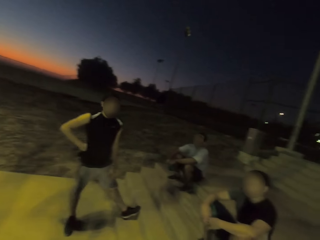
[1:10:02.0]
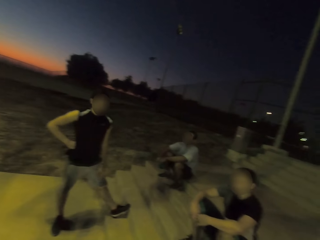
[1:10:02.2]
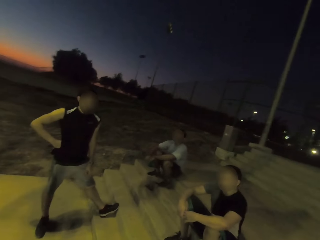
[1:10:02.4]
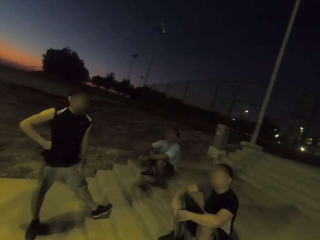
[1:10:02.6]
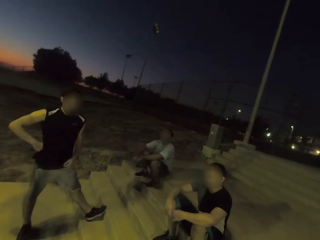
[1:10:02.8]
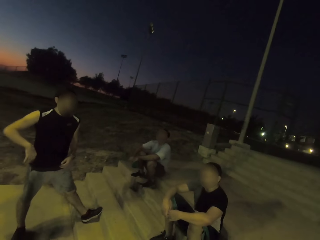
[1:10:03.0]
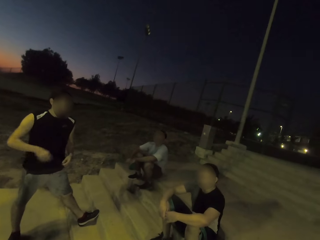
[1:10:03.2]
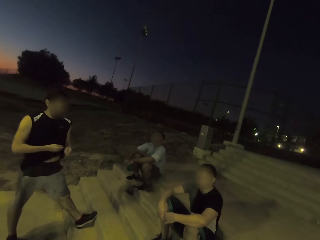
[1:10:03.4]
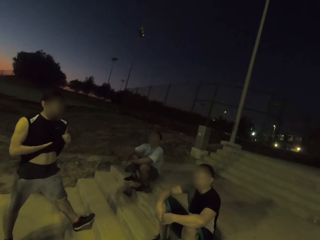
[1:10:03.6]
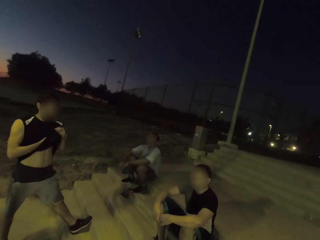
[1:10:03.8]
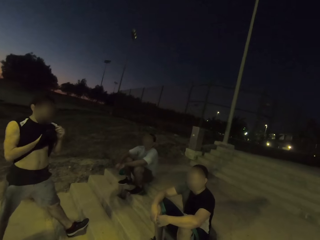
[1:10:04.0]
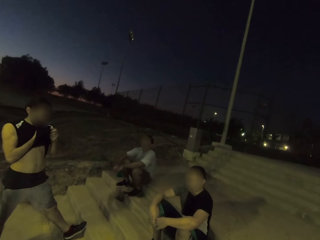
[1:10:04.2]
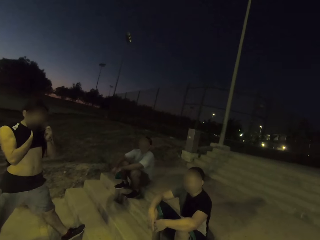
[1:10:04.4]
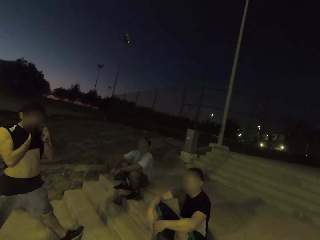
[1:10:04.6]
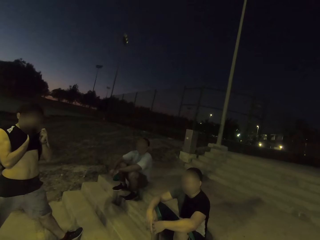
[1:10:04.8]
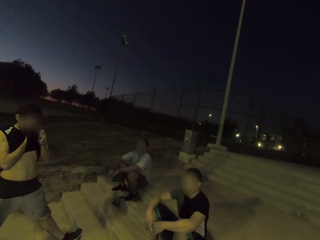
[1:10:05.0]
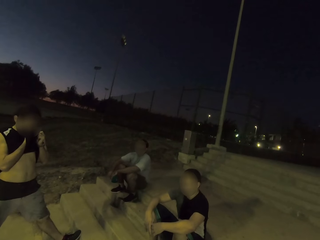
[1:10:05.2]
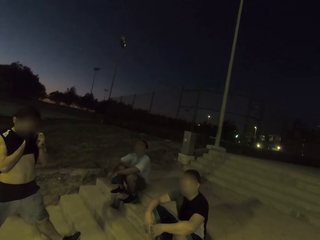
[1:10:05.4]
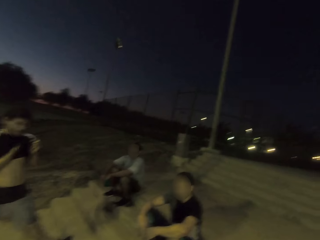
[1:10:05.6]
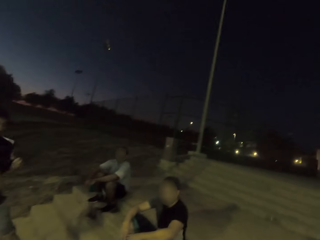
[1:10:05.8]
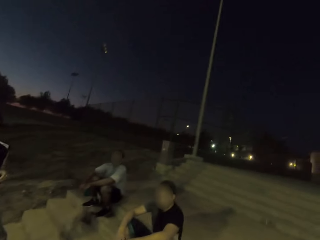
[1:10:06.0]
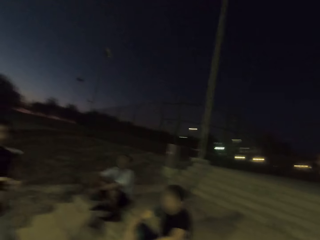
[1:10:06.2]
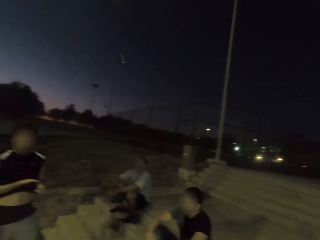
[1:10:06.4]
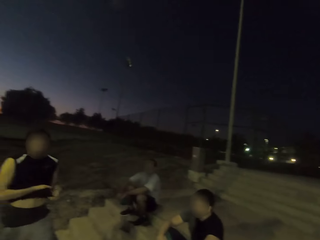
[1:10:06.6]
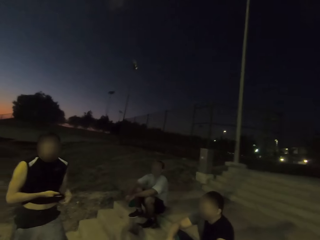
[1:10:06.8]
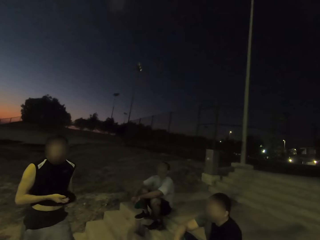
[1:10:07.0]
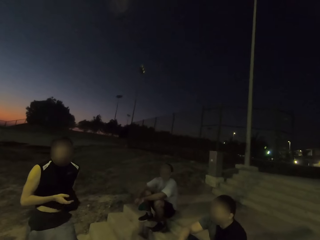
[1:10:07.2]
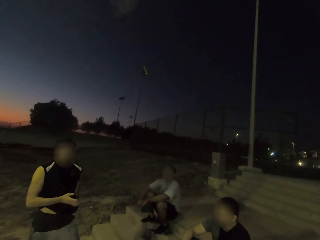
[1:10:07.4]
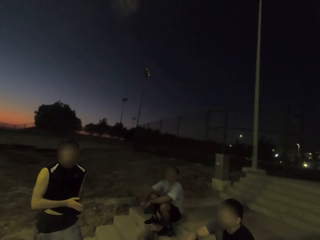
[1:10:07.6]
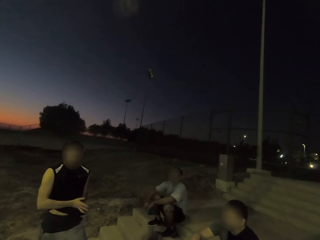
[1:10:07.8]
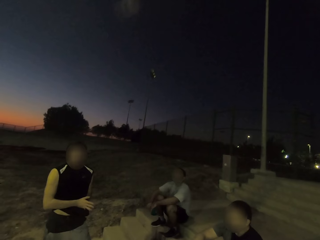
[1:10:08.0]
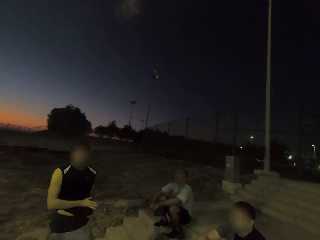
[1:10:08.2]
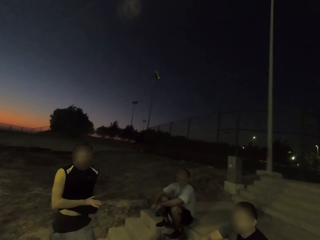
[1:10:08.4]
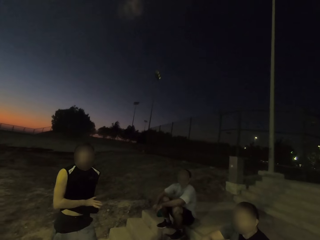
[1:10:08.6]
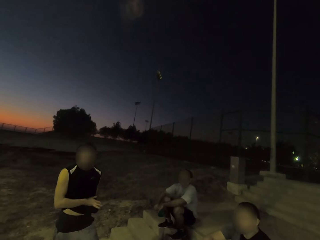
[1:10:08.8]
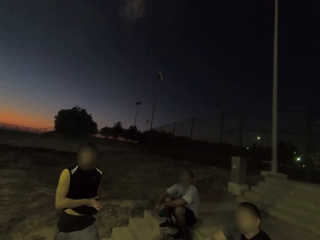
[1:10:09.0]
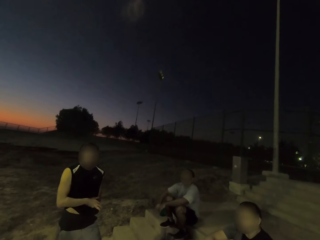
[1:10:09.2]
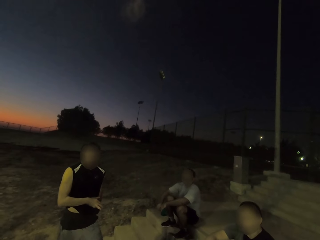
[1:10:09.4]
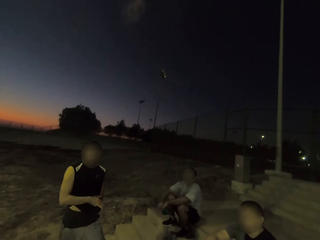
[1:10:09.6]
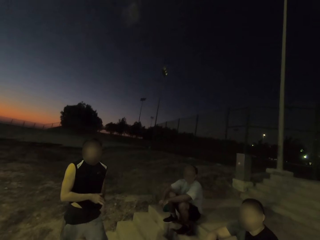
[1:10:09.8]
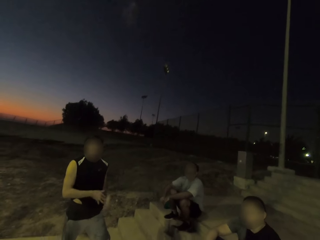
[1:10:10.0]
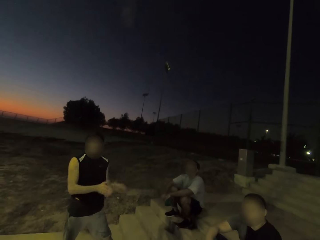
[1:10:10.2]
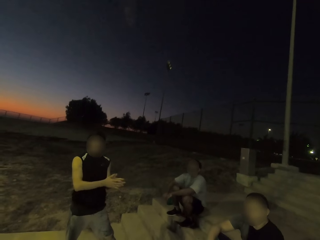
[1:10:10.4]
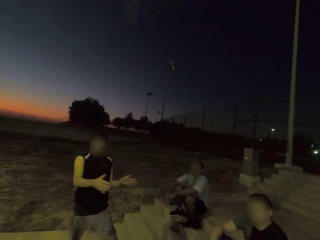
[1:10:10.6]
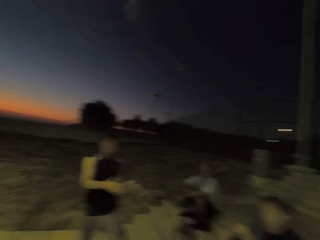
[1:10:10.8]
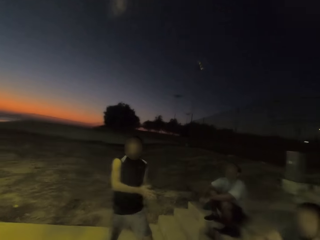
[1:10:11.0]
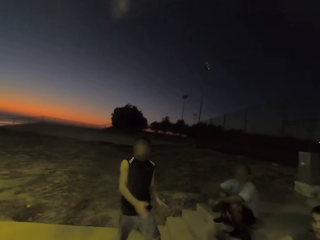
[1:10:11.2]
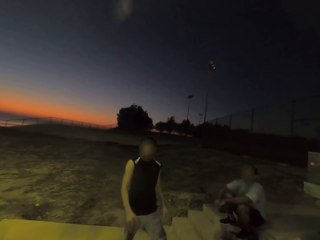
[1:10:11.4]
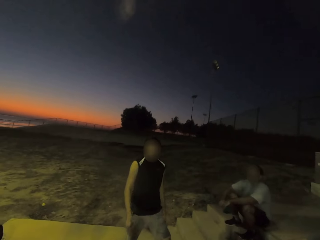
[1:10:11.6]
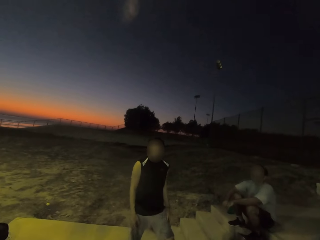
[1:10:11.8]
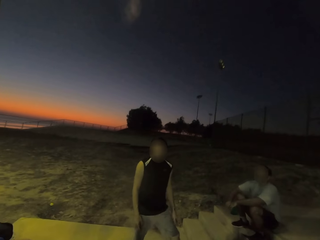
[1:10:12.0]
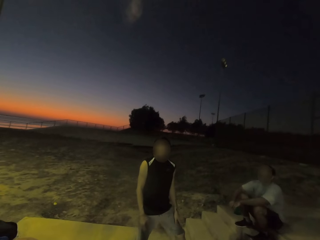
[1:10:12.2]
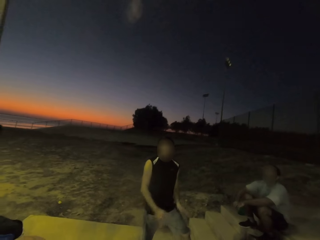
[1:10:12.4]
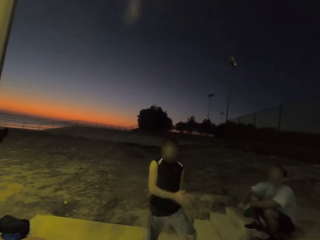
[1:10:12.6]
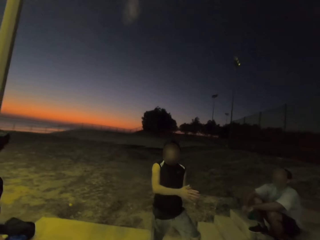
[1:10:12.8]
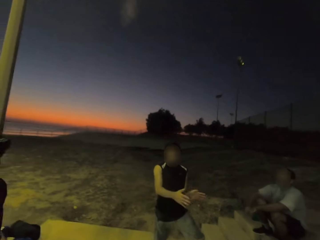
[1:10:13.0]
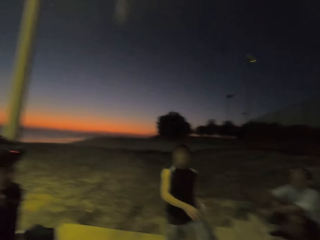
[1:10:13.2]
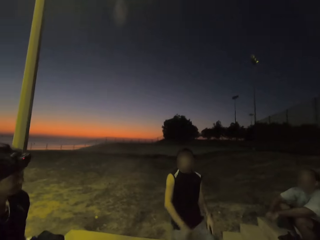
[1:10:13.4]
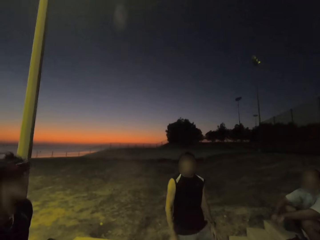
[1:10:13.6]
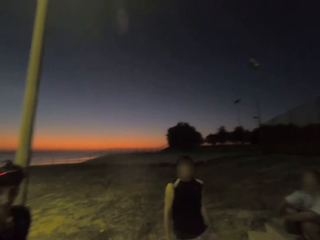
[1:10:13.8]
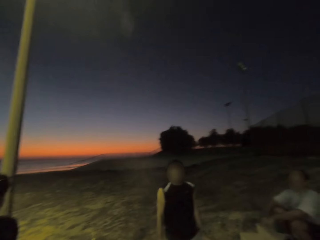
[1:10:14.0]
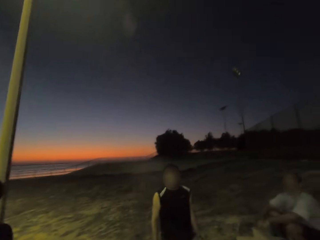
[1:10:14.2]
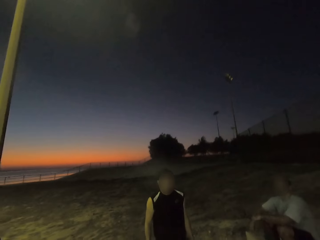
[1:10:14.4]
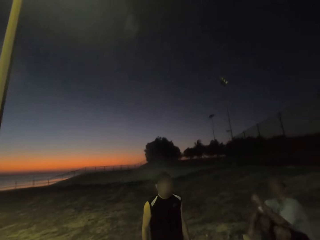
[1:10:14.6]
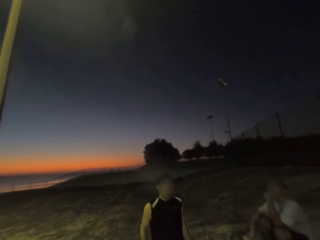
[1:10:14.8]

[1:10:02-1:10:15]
A man wipes his face using his top. The man claps hands. The man explains something.

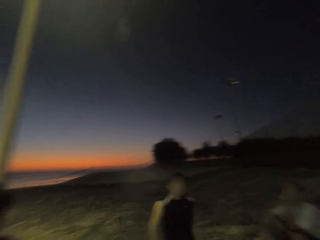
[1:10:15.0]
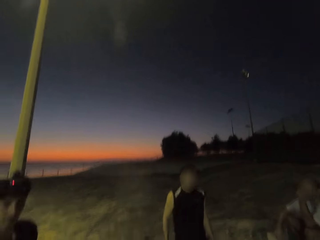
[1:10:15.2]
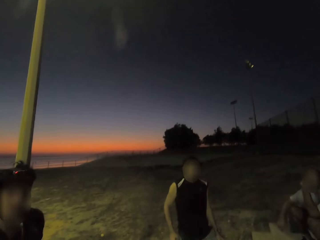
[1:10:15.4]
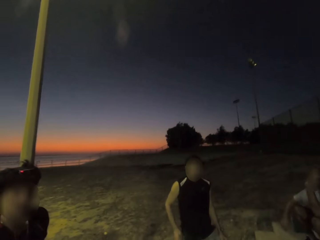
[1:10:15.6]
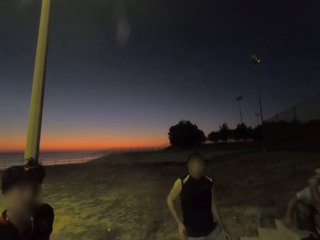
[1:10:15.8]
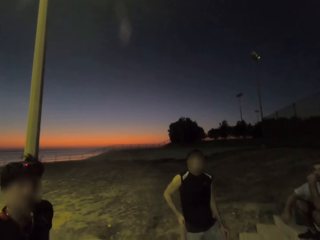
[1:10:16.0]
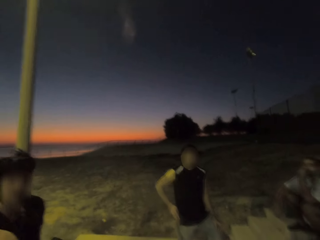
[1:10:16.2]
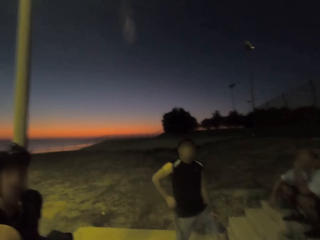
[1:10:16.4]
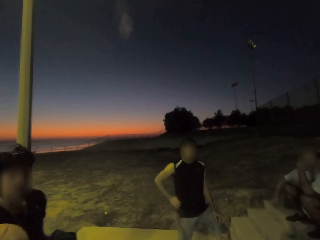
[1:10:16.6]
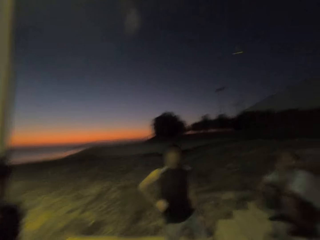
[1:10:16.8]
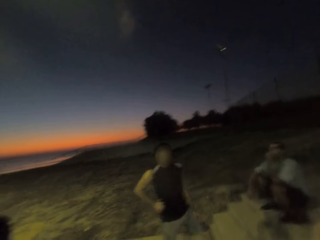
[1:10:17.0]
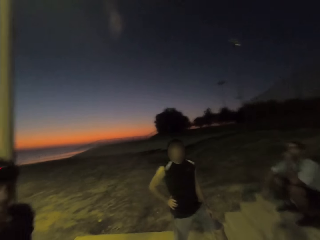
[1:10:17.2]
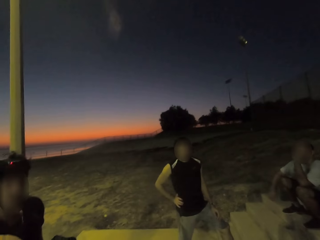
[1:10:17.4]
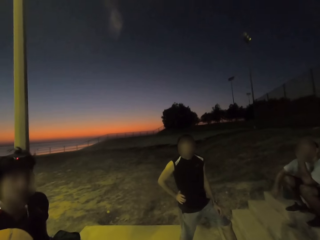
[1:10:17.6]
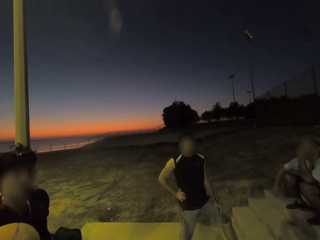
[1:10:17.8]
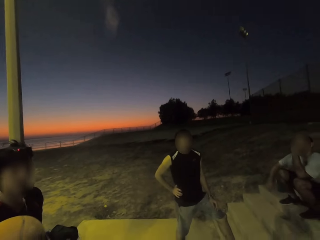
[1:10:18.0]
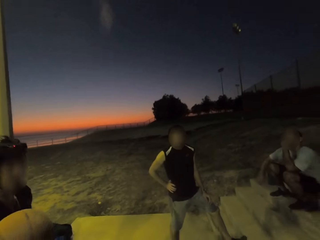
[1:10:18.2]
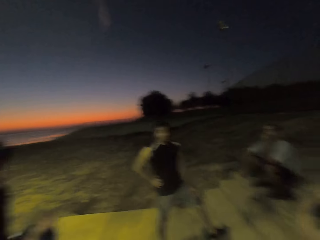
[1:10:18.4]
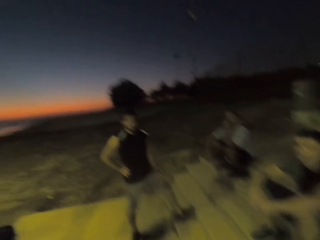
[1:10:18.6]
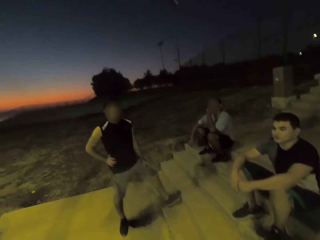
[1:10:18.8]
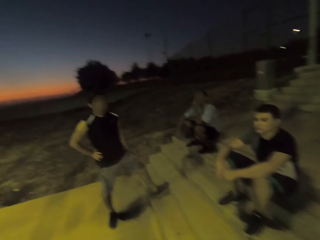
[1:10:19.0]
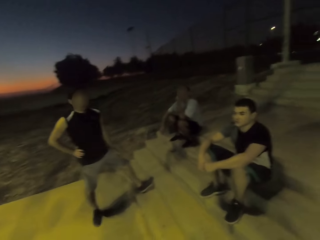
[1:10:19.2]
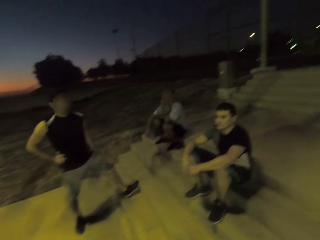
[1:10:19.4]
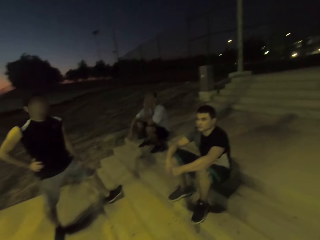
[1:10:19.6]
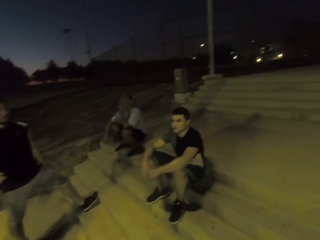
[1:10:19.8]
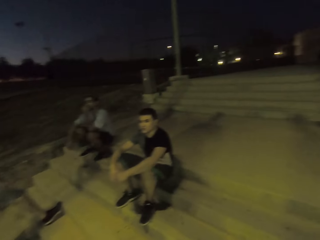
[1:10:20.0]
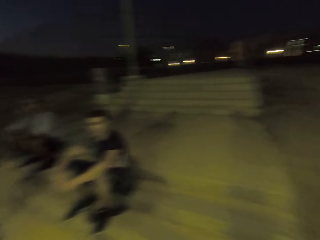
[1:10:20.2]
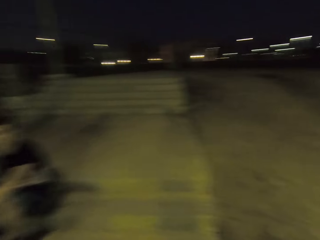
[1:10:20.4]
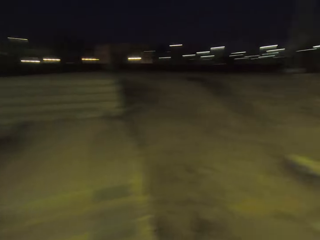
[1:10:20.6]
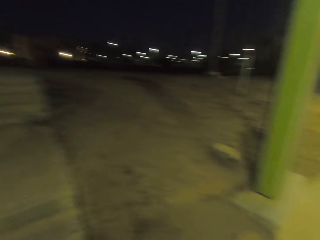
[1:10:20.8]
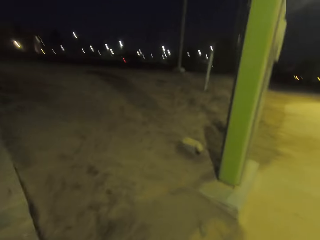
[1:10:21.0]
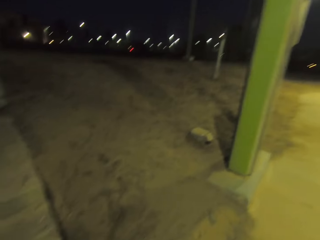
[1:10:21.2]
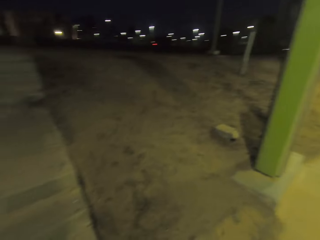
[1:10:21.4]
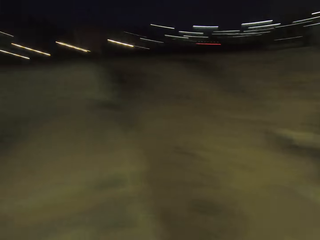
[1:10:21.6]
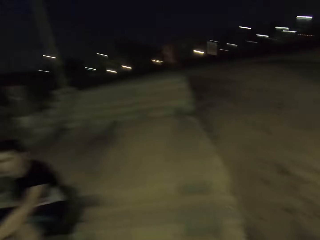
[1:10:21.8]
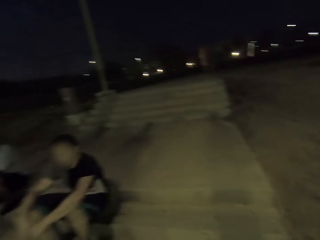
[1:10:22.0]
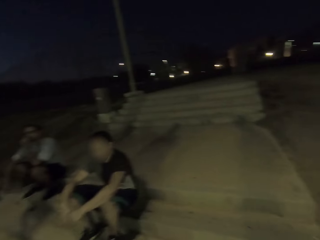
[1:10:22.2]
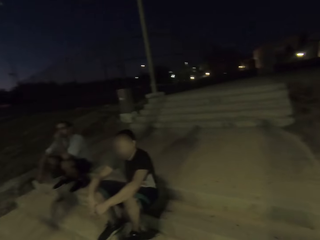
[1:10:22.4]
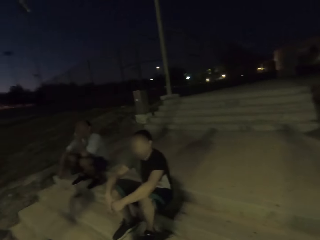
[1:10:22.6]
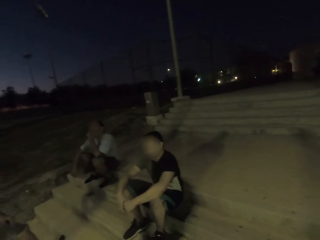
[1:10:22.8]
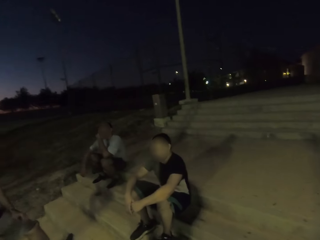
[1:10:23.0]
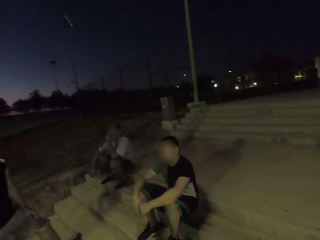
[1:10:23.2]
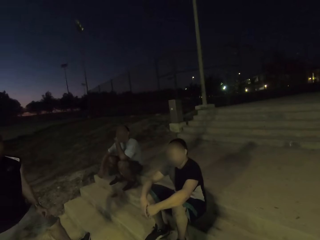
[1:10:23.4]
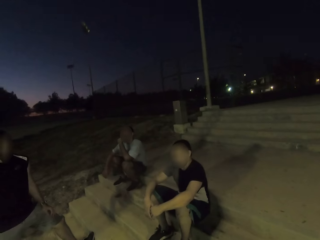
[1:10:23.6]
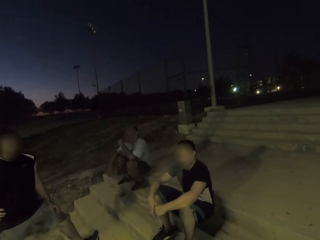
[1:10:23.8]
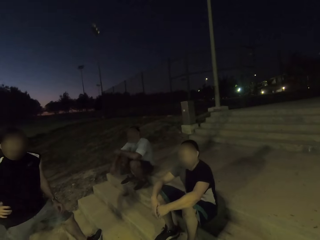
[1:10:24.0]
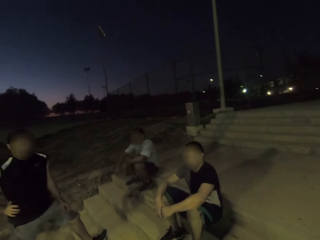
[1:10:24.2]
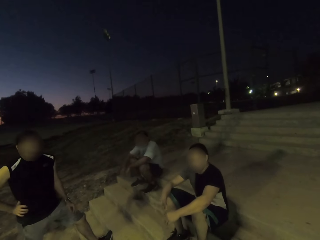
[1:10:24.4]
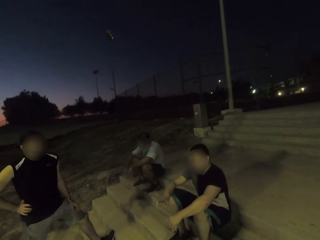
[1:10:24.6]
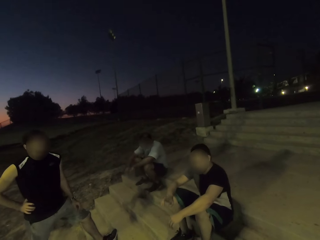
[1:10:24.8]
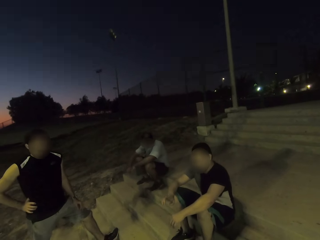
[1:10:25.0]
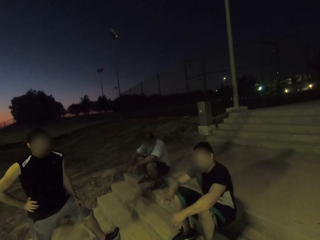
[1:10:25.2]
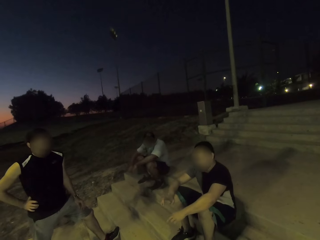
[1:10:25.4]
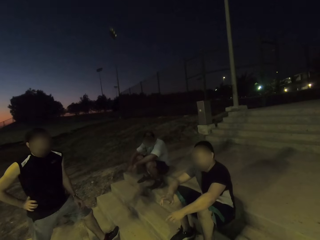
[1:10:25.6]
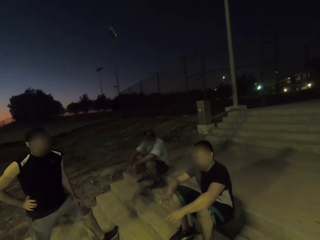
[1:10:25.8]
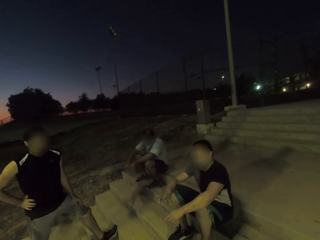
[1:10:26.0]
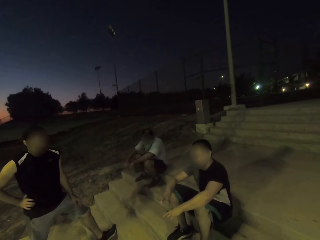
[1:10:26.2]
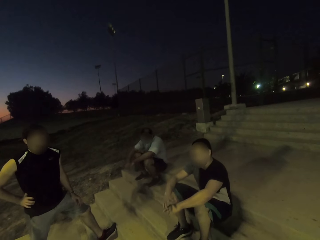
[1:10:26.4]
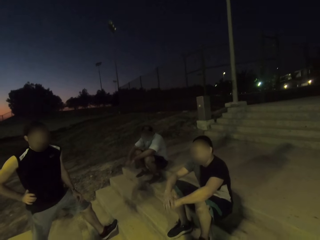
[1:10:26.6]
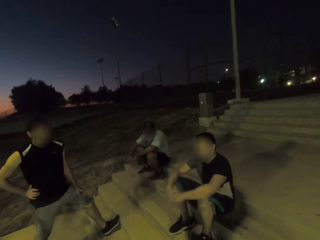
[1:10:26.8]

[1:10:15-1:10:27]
The camera wearer looks around.
